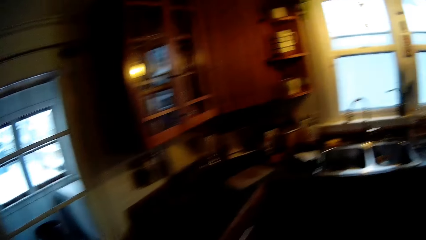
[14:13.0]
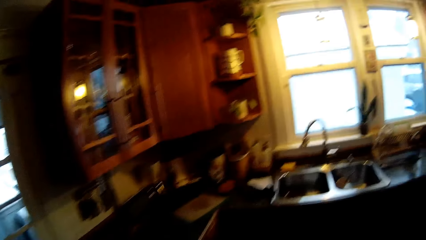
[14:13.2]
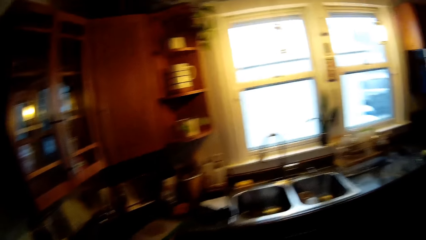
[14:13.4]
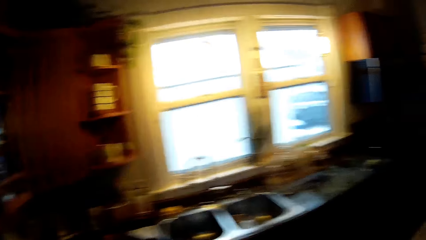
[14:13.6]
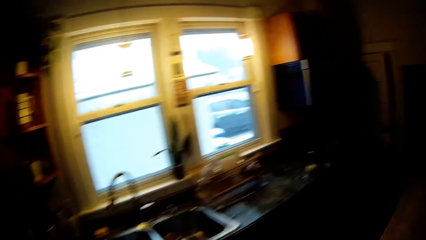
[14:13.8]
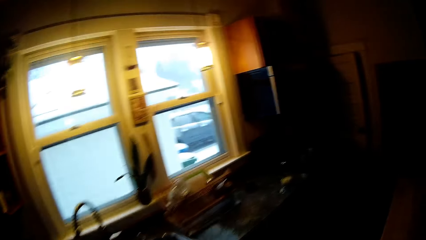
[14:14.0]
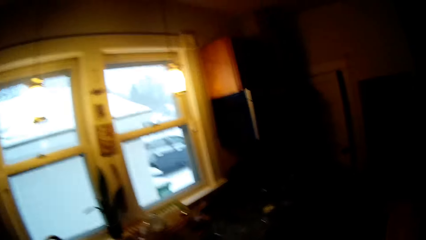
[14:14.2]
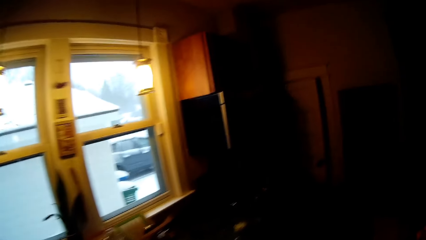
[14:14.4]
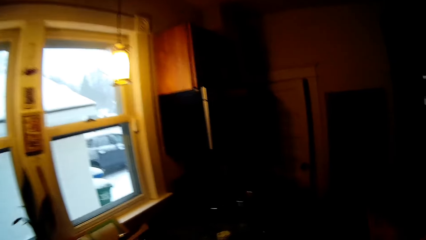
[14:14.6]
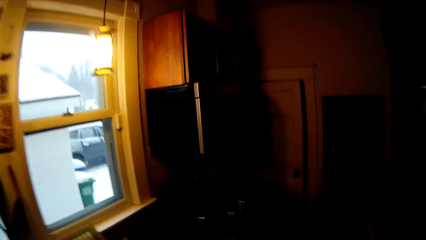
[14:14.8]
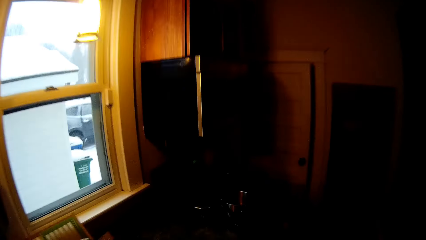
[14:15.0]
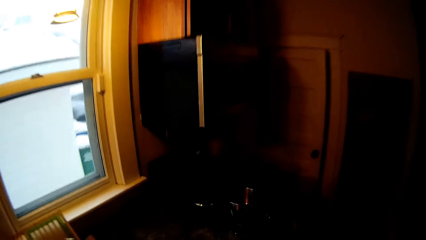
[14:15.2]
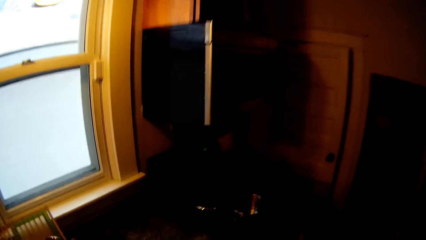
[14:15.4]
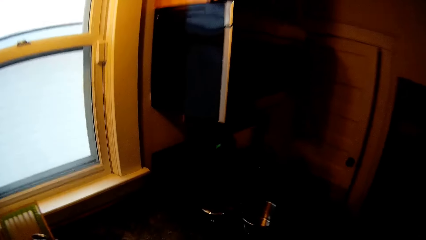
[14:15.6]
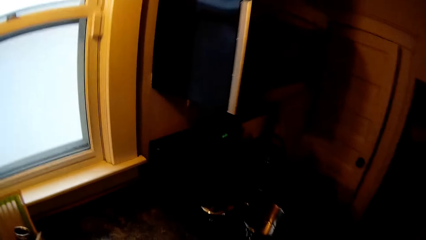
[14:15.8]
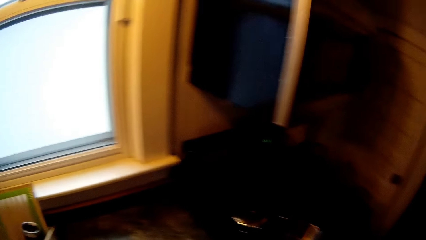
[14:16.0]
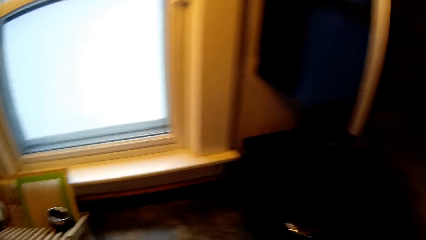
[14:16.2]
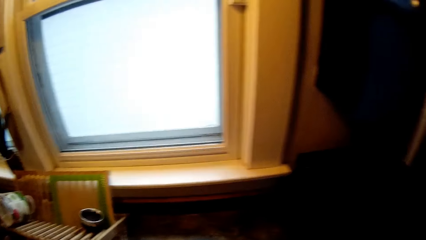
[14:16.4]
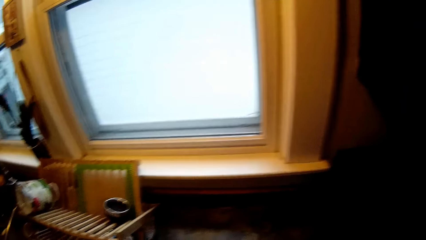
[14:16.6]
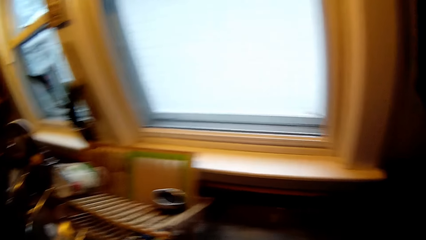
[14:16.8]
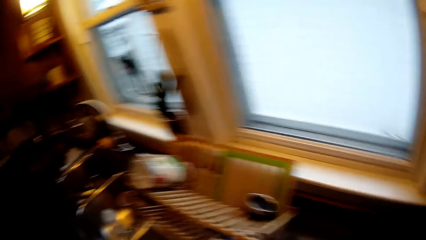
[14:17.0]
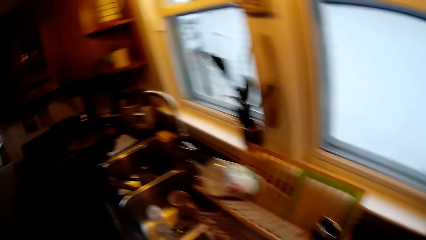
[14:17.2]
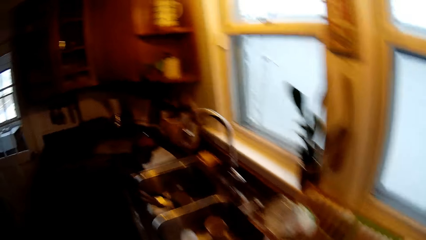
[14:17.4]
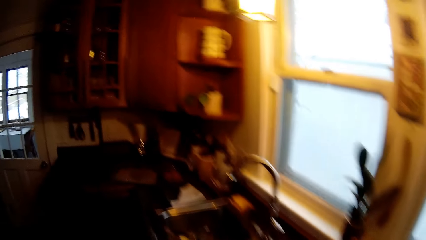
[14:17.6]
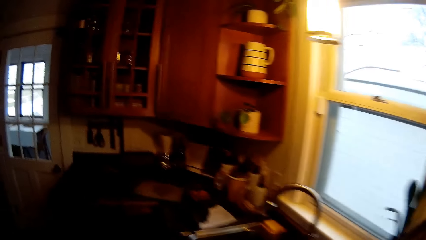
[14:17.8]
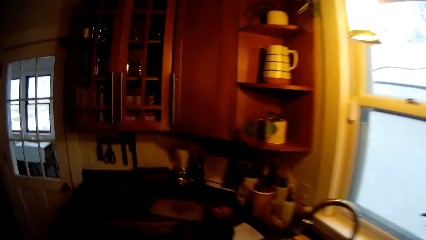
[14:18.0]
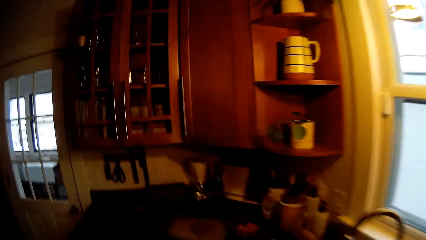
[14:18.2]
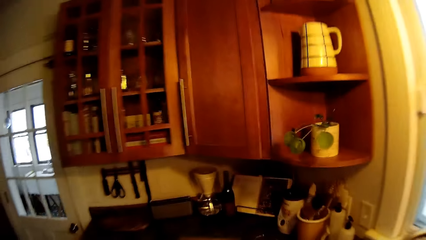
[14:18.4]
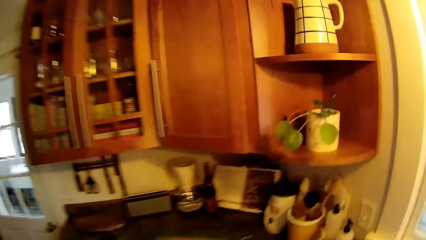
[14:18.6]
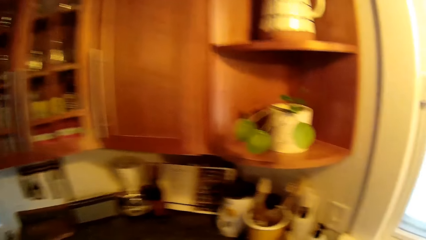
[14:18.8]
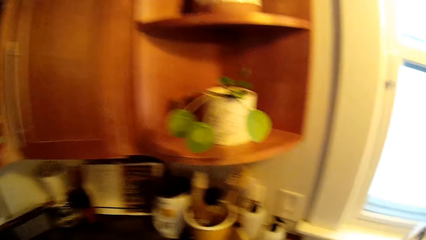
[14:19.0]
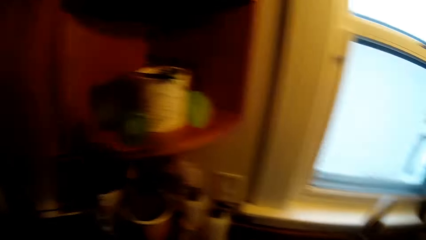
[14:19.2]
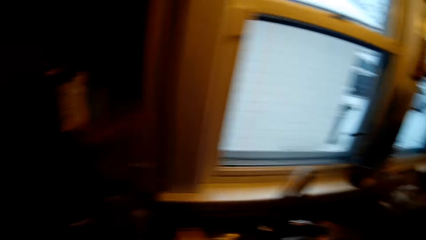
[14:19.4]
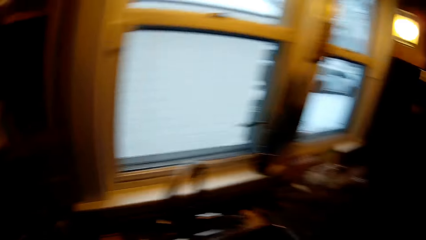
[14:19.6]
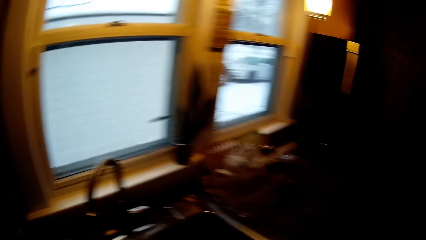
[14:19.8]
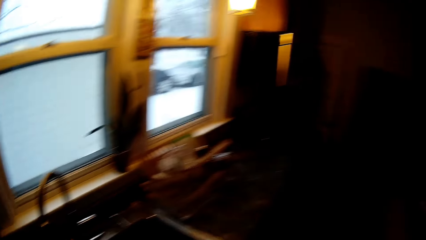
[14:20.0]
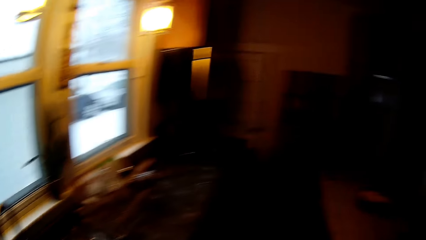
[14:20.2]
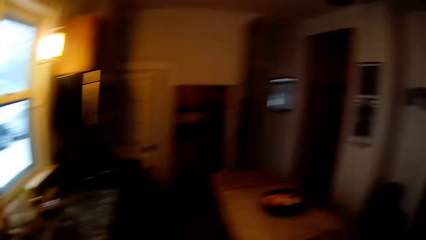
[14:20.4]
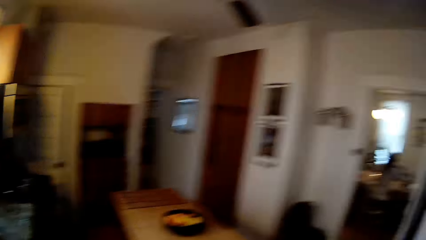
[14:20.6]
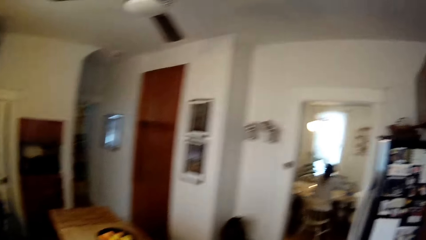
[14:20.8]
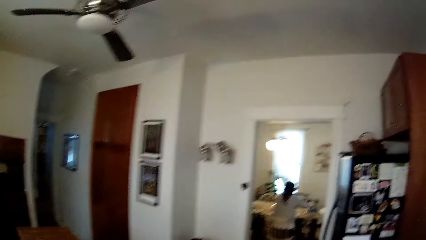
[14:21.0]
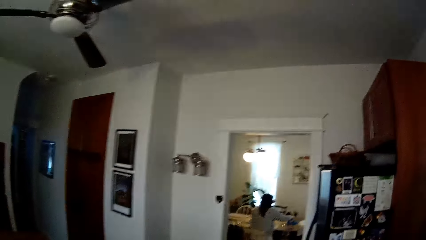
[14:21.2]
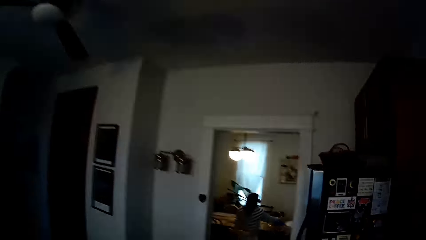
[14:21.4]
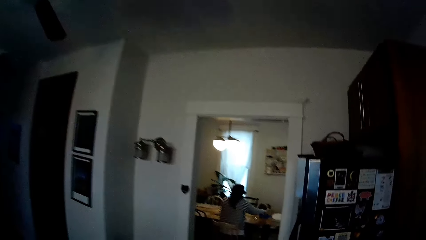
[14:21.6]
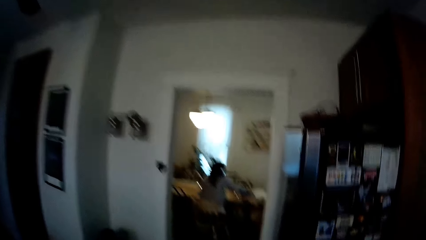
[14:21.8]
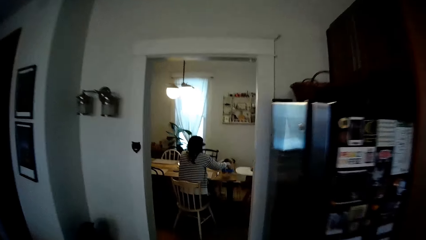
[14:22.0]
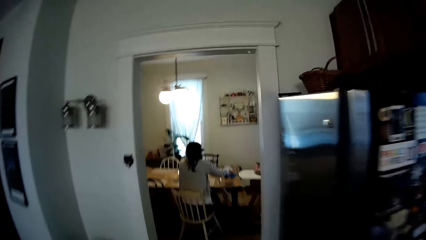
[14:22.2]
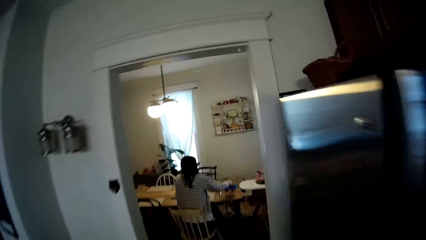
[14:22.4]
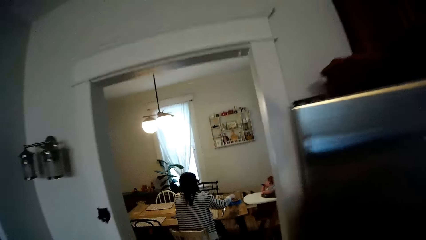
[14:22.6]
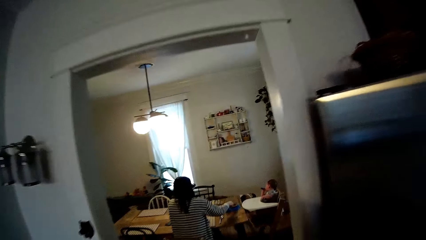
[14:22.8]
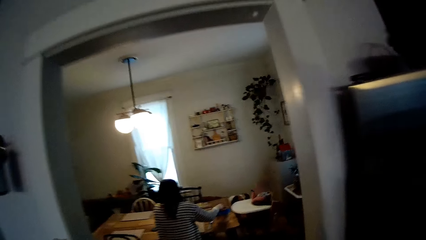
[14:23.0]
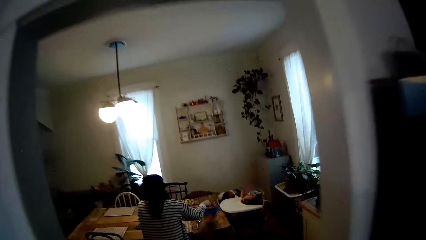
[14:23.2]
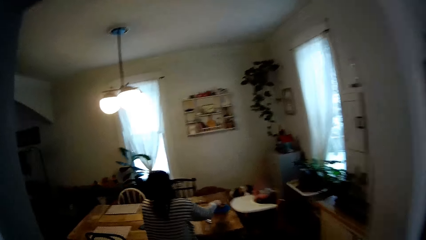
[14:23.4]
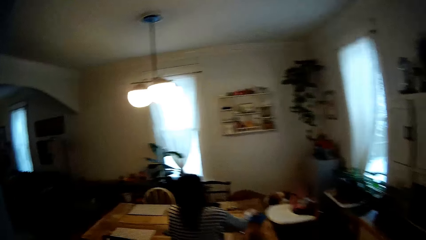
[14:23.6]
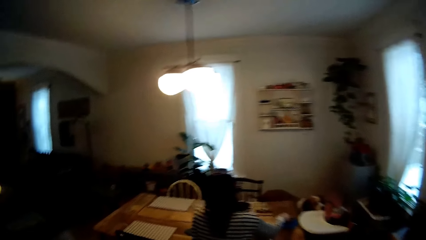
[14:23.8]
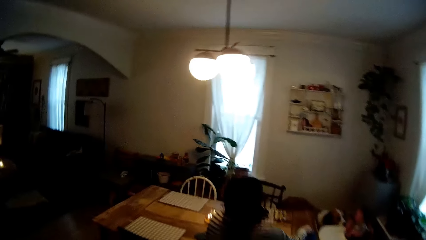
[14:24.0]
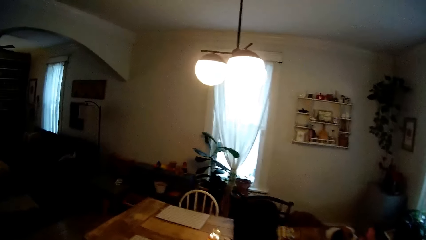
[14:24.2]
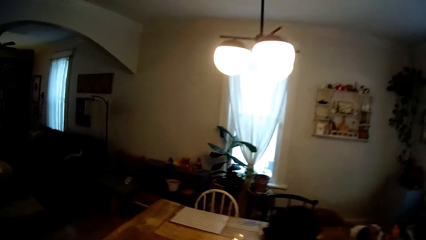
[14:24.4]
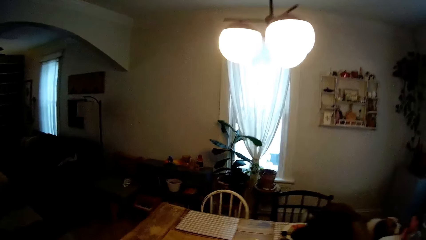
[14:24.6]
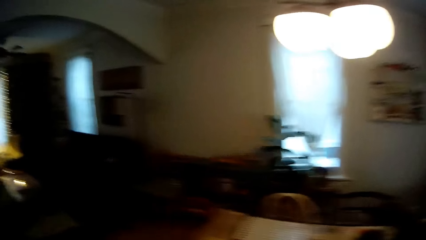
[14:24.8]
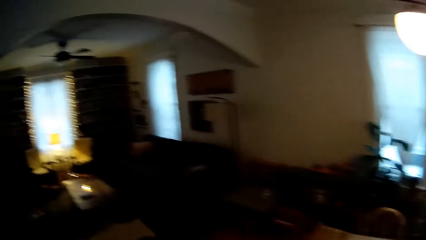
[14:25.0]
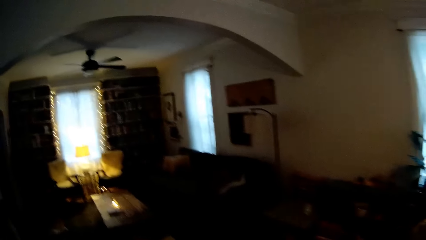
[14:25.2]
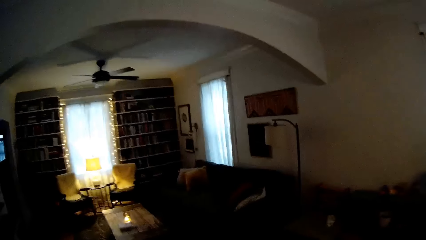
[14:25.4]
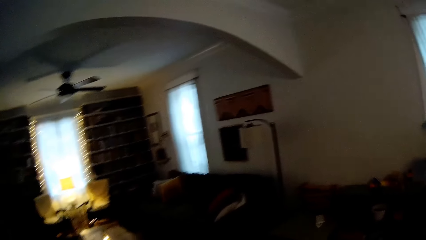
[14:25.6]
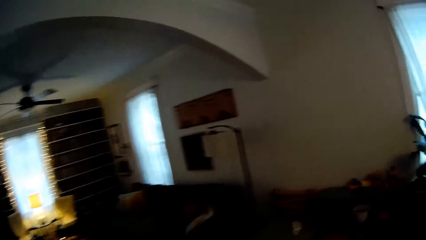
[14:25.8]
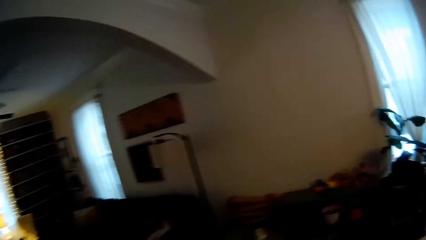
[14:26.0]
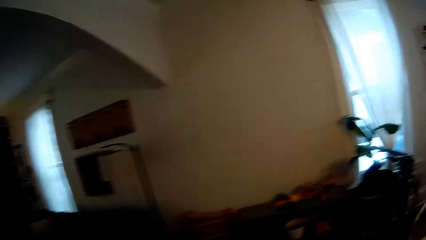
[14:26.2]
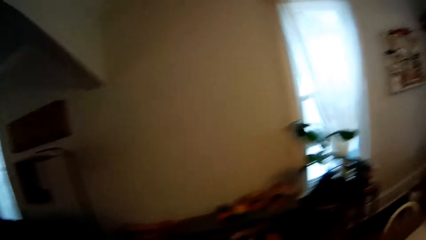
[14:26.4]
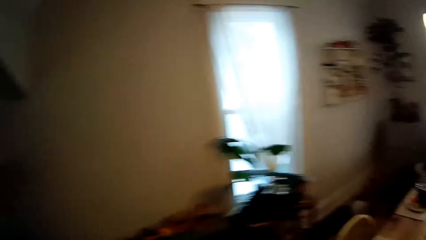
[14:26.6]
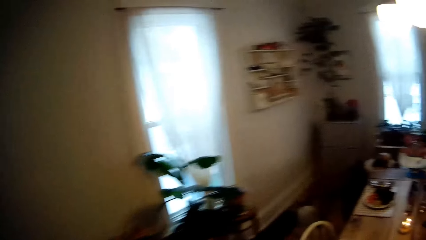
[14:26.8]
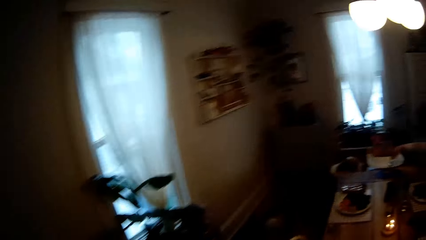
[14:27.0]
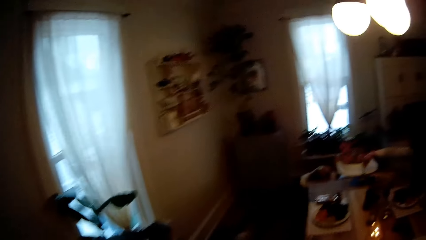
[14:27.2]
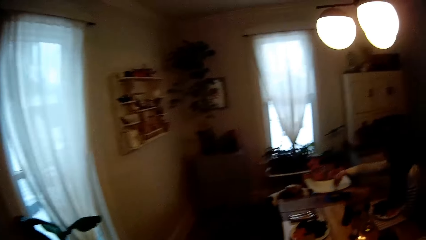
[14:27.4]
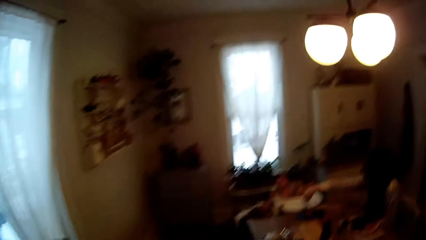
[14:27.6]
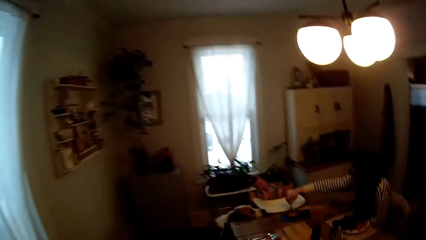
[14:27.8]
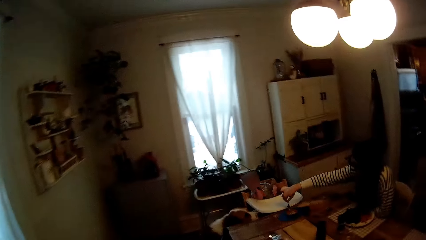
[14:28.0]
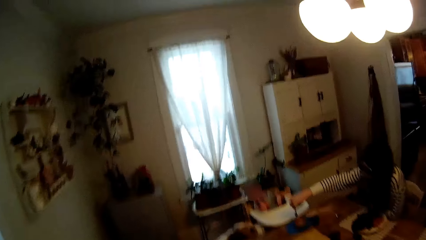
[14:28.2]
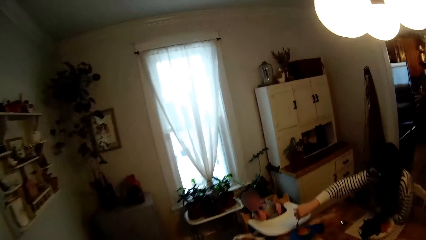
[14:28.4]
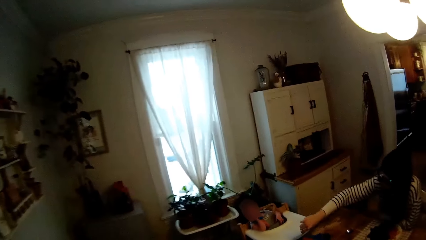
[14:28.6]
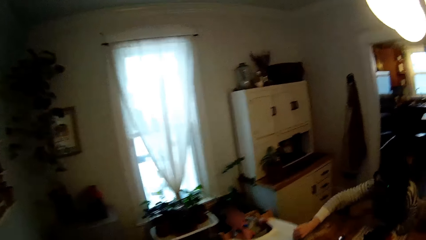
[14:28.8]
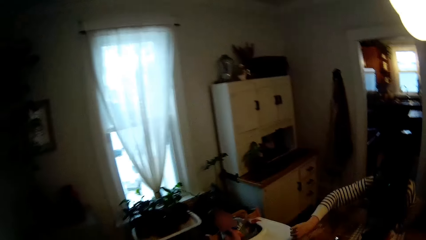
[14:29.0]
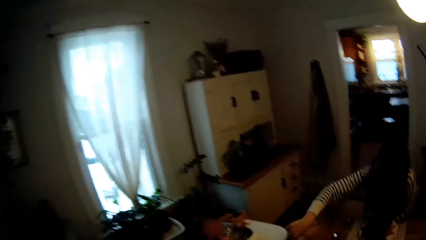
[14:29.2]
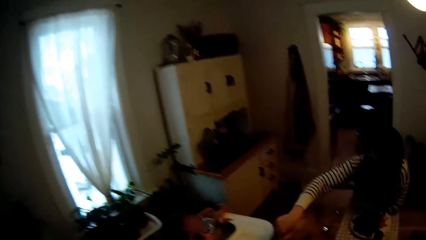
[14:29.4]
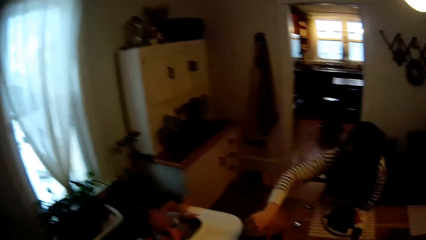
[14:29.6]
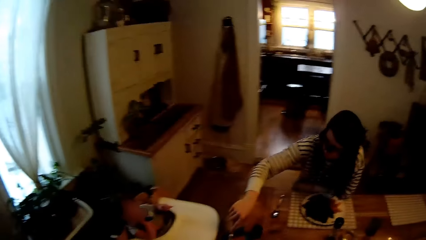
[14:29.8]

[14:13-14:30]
The camera wearer walks to the counter. They walk to the dining table. The woman mashes carrot in a plate with a fork in her right hand. The camera wearer walks to a chair at the dining table.
